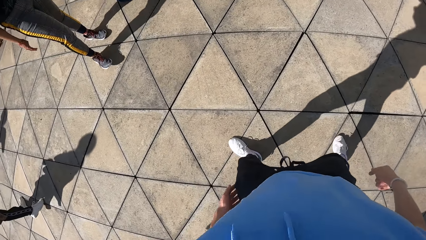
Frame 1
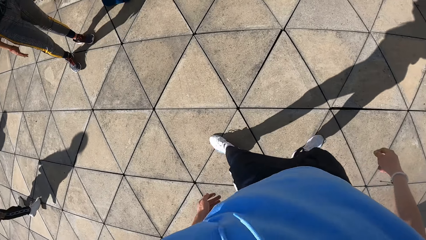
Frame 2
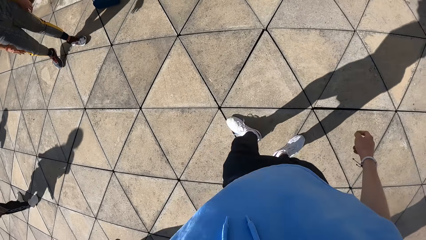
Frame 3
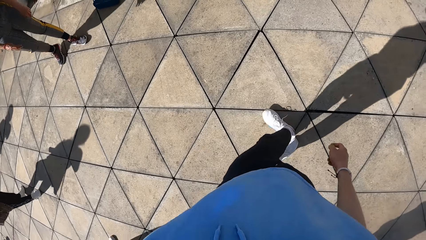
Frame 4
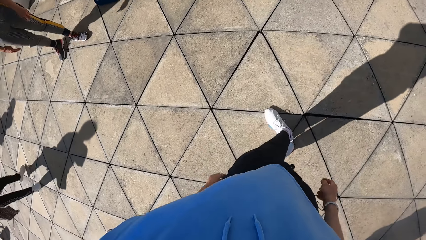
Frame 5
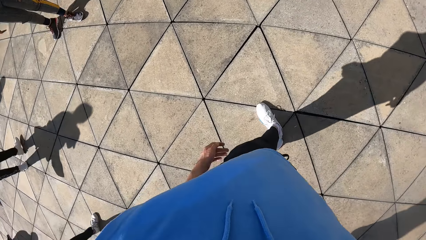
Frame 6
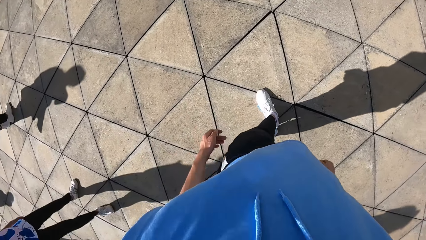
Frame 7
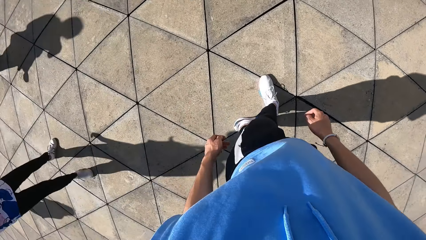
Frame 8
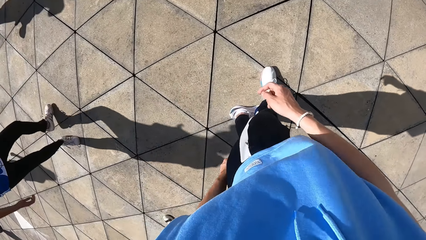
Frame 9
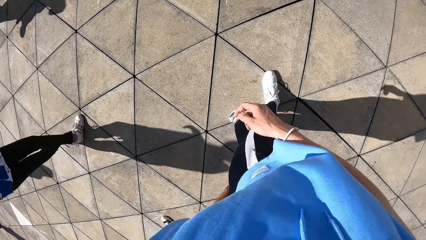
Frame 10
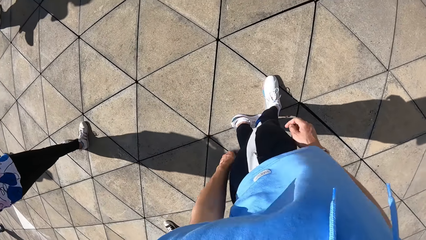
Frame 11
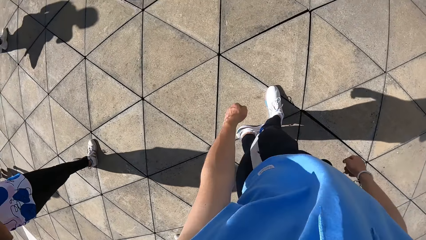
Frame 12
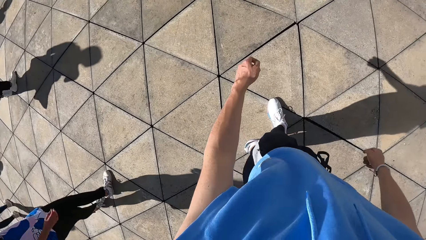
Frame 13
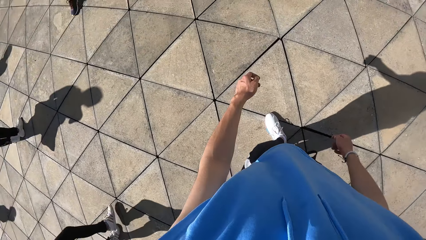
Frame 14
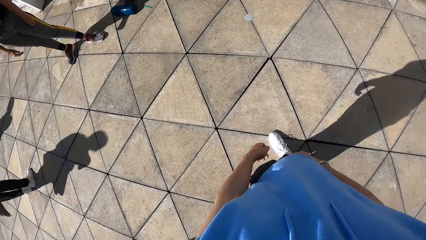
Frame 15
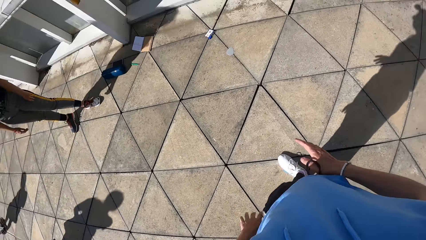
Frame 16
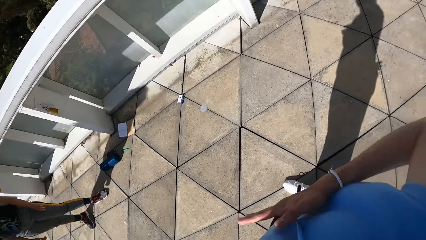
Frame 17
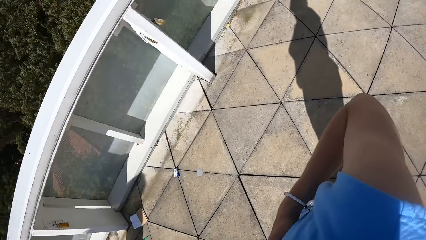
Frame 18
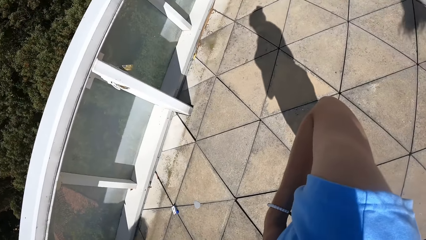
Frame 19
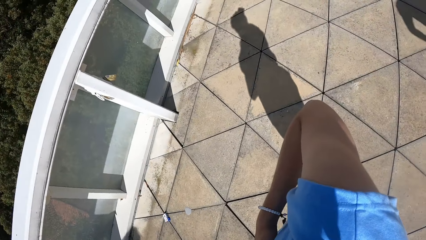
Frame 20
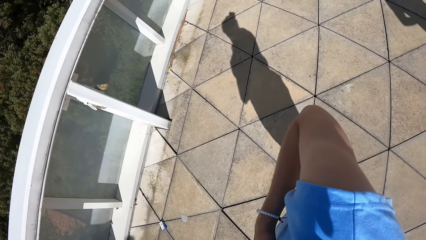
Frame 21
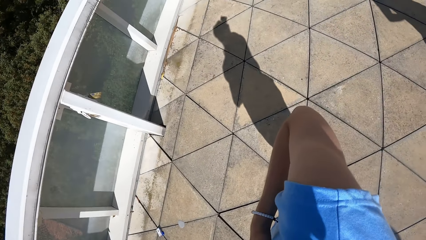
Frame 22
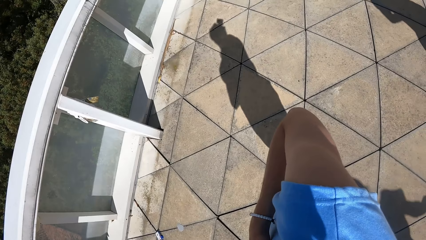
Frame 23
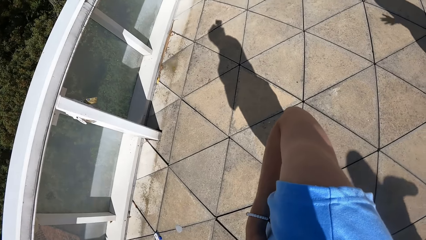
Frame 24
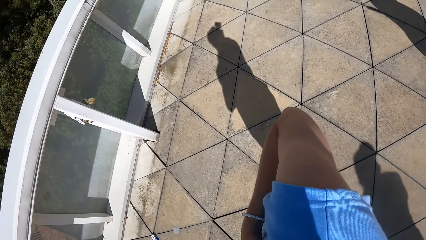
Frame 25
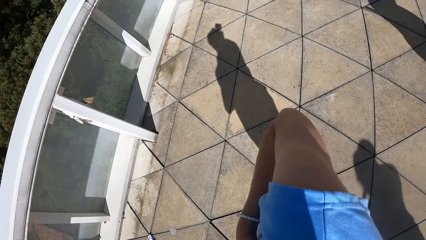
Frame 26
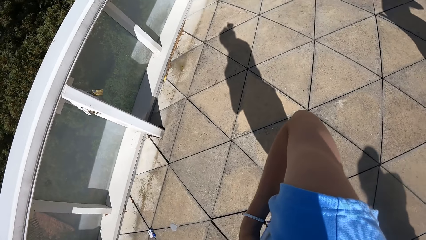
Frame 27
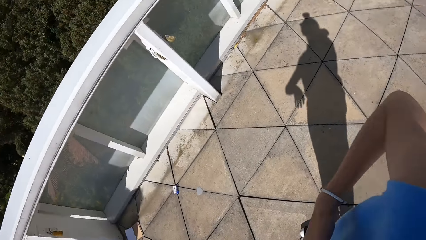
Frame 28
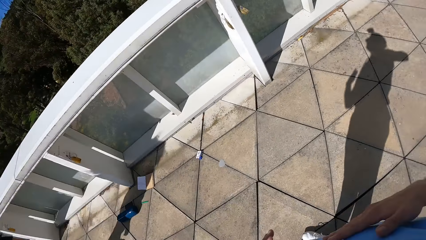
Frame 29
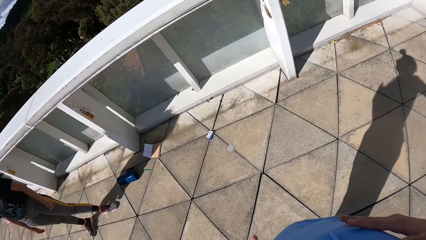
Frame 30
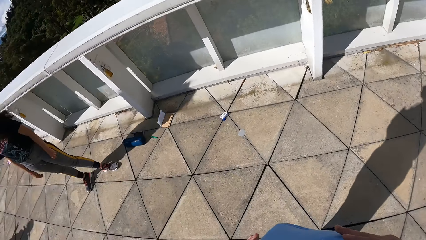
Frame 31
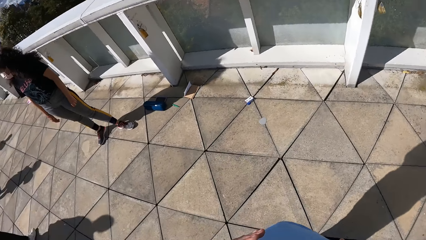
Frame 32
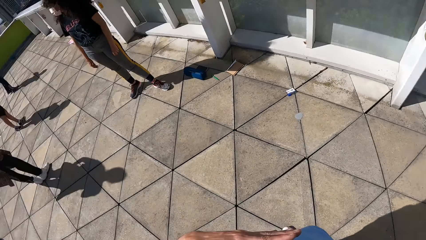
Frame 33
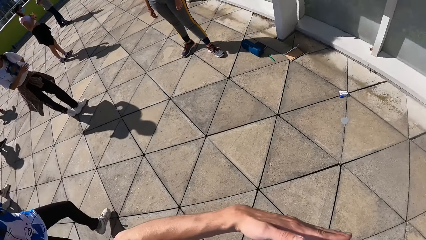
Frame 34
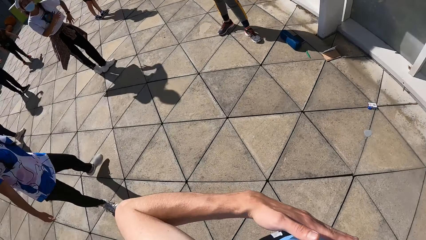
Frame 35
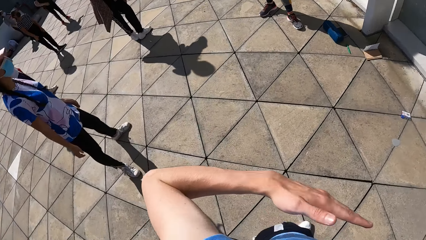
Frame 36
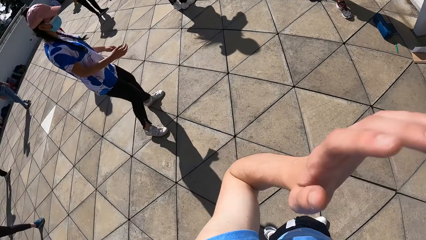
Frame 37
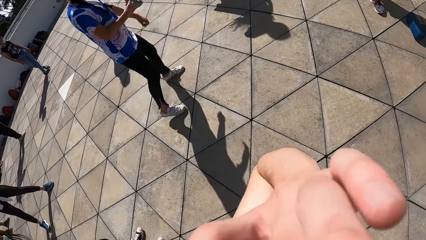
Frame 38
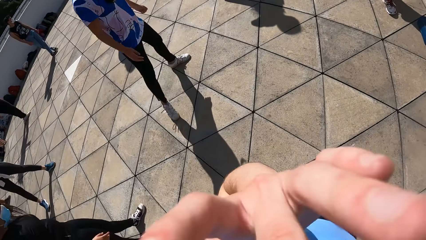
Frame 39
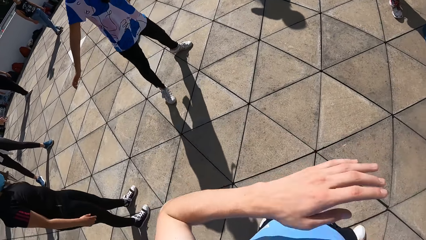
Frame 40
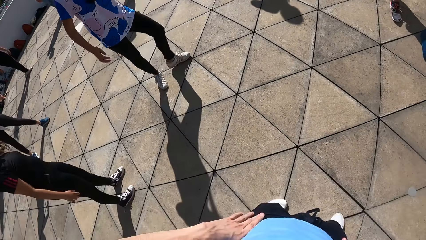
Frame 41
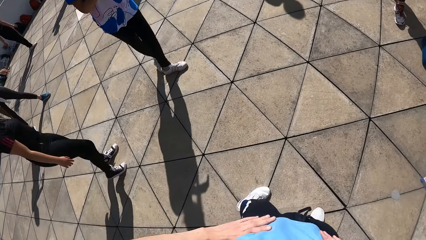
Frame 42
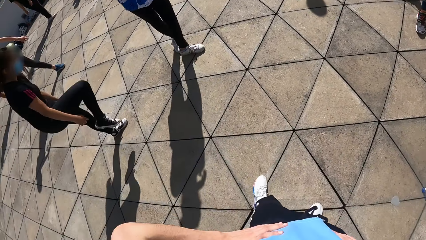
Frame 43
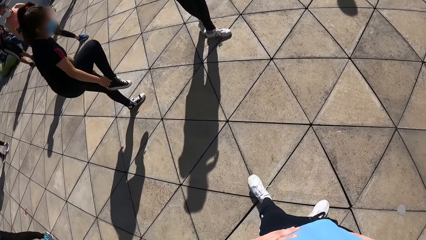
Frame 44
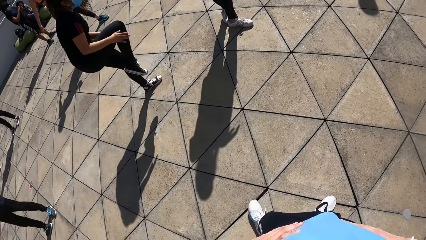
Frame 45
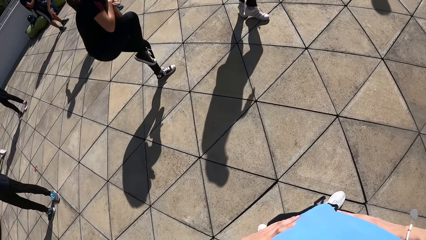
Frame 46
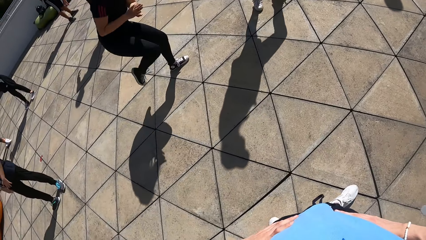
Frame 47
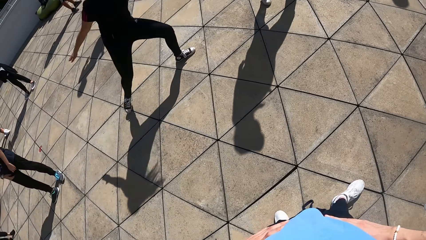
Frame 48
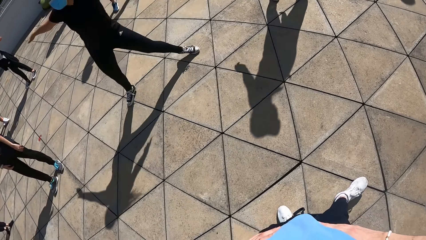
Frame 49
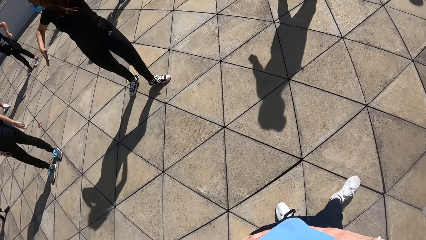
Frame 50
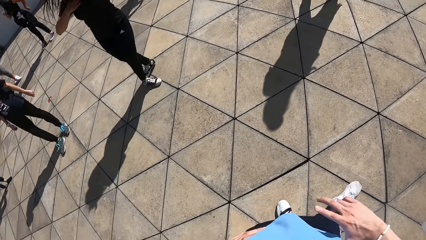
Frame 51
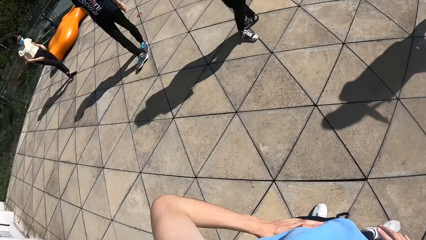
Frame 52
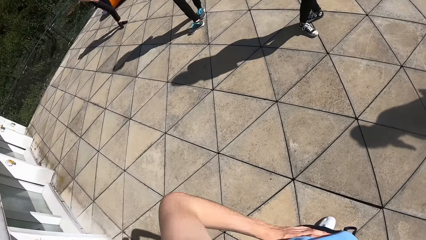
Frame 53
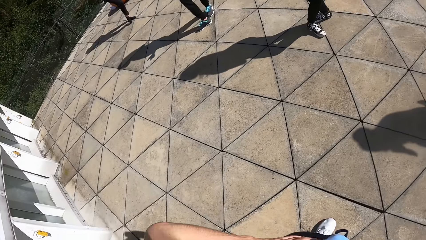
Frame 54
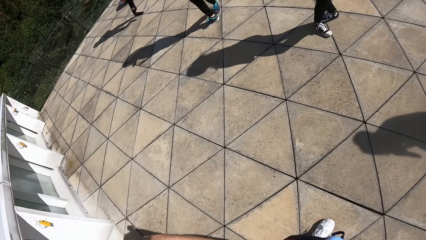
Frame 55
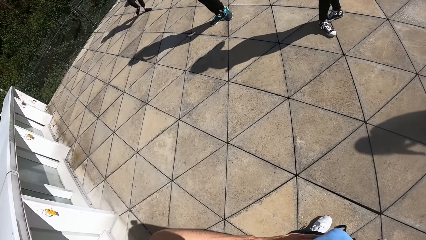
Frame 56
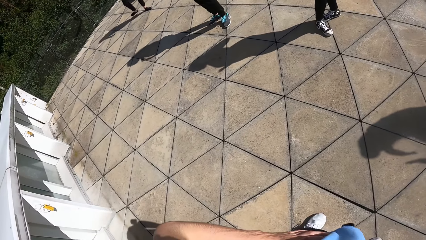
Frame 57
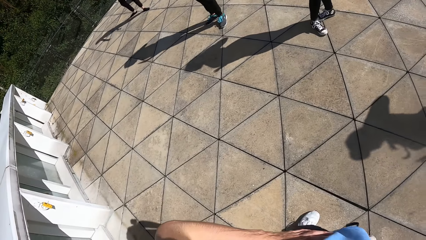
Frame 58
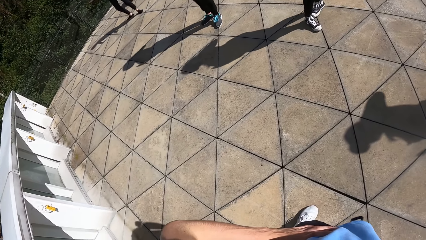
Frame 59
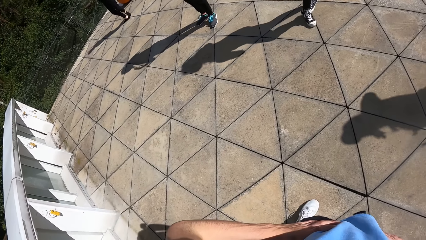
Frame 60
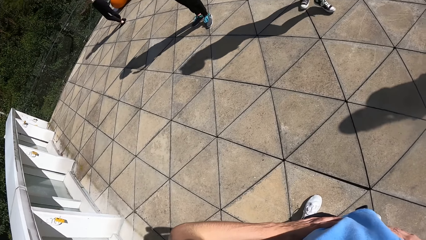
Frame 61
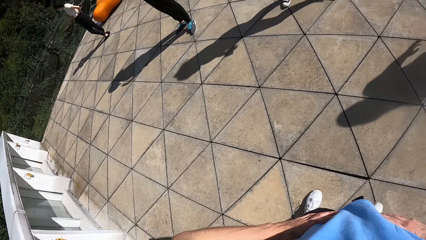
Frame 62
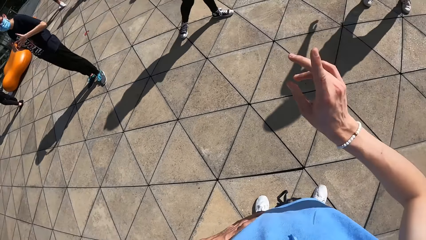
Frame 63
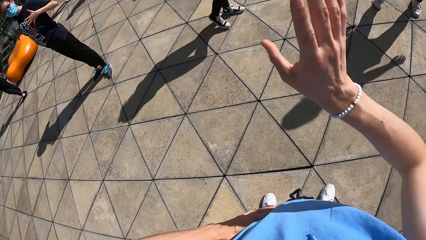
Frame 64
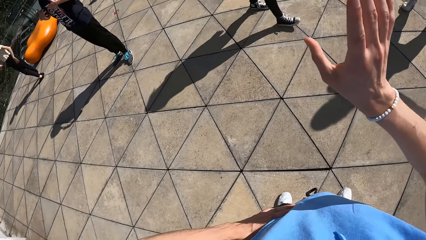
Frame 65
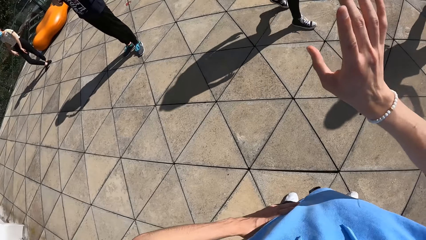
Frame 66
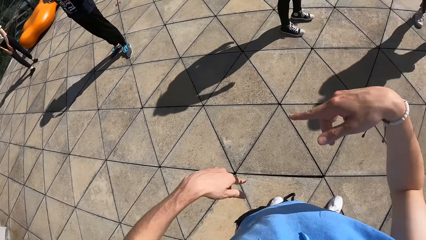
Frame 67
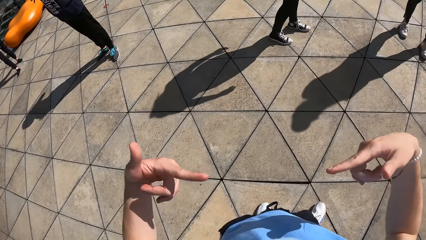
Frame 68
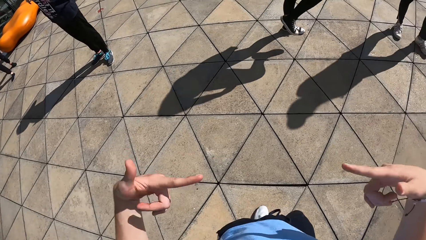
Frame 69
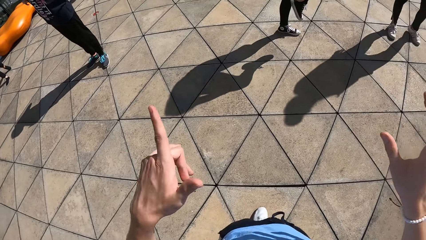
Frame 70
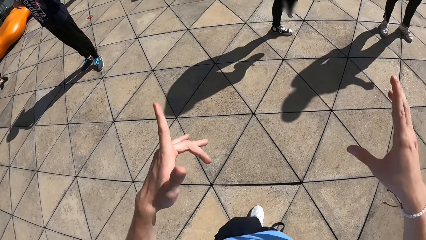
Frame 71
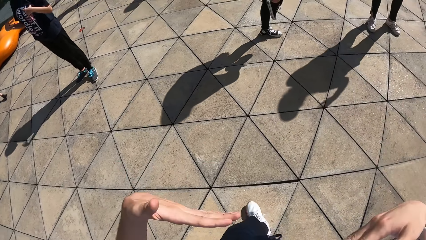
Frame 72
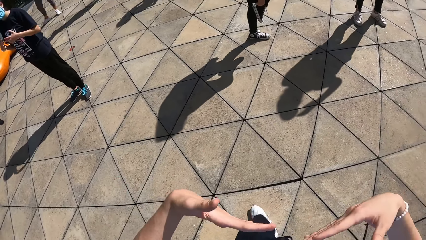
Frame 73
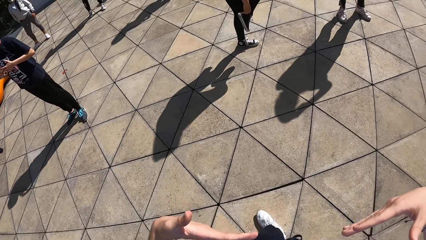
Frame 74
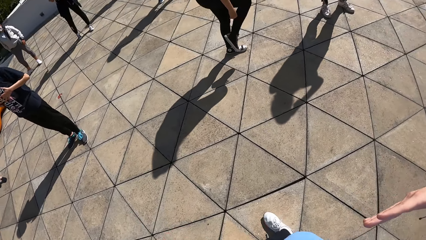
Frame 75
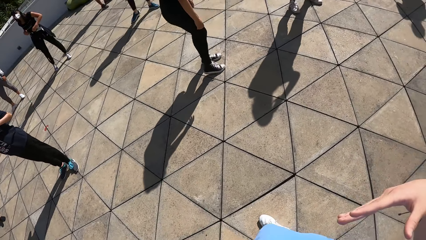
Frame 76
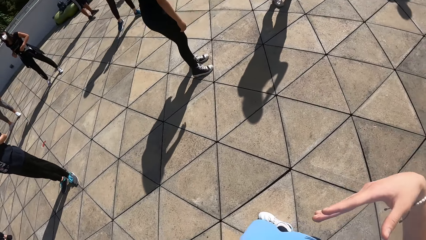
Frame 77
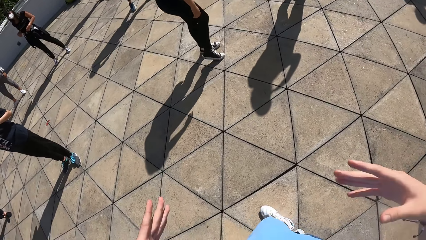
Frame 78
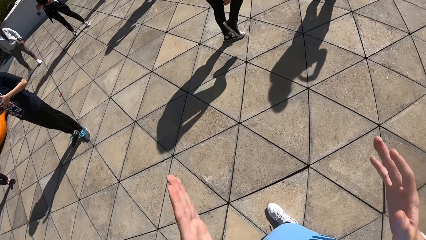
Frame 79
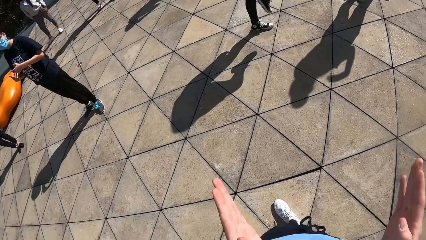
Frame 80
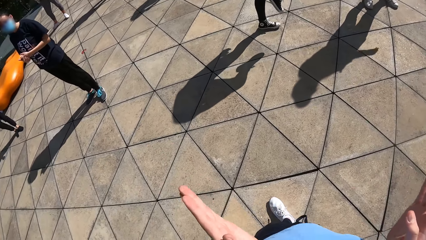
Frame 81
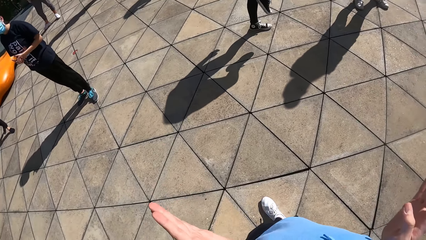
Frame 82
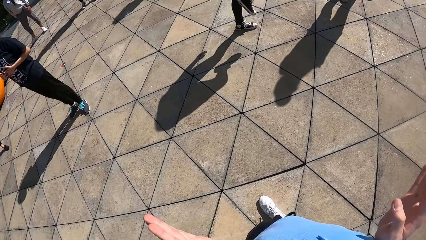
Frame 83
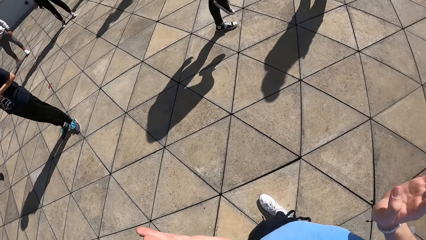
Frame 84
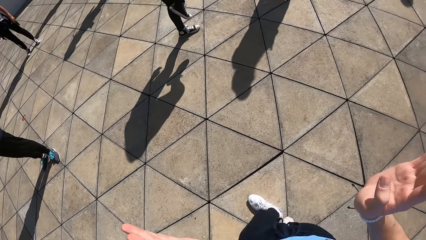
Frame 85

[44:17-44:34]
The camera wearer taps his left leg with his left hand and crosses both legs on the floor. A woman crosses both legs on the floor. The camera wearer places his right hand on his chest. He turns towards the woman. The woman crosses both legs on the floor. Another woman raises her right leg from the floor, touches her right shoe with both hands, drops her right leg on the floor, and crosses both legs on the floor. The camera wearer demonstrates to a group of people with both hands. The other woman raises her right leg from the floor and drops her right leg on the floor.
